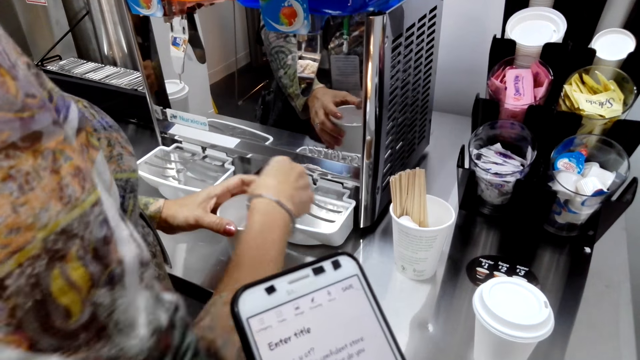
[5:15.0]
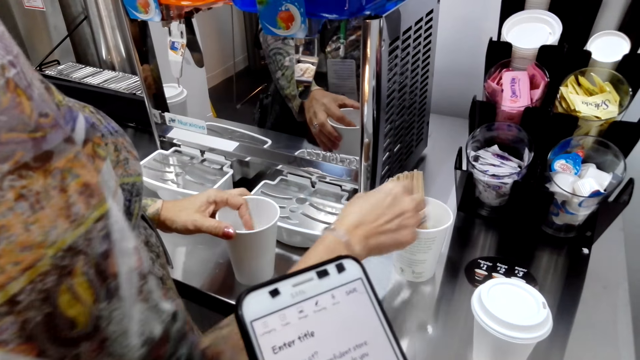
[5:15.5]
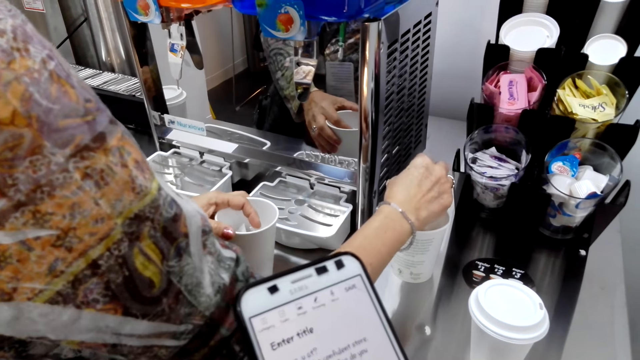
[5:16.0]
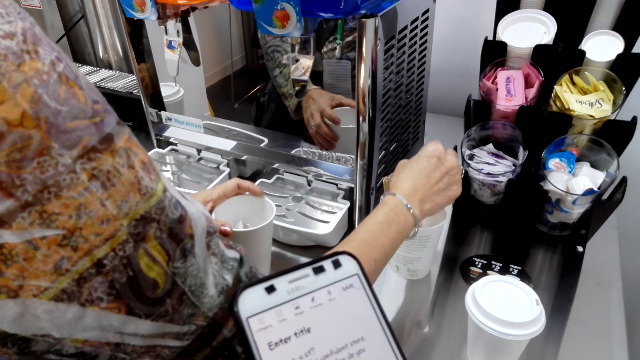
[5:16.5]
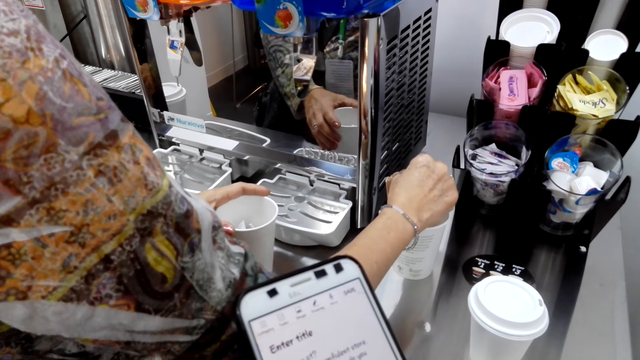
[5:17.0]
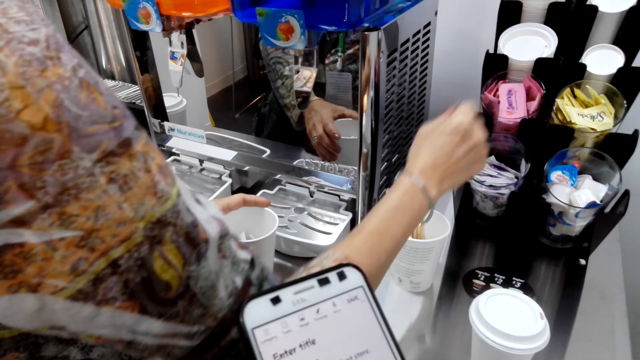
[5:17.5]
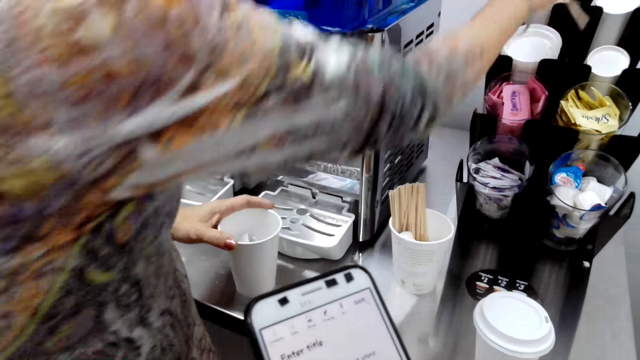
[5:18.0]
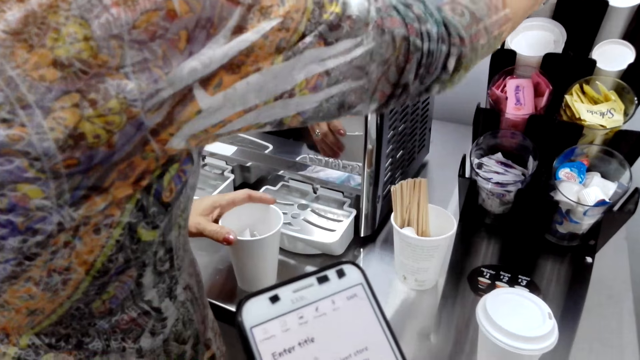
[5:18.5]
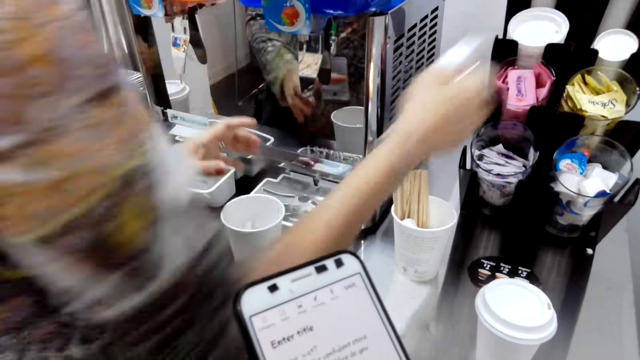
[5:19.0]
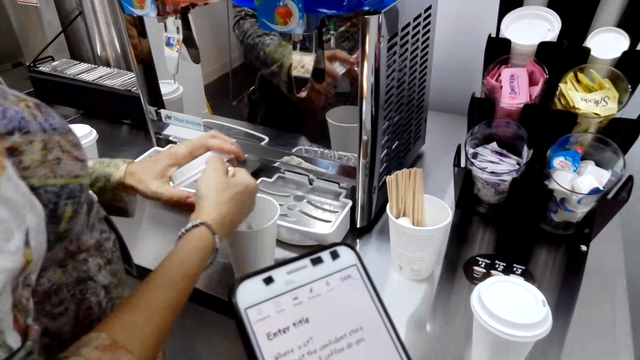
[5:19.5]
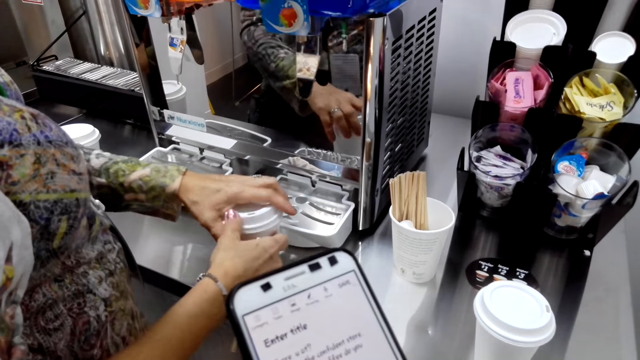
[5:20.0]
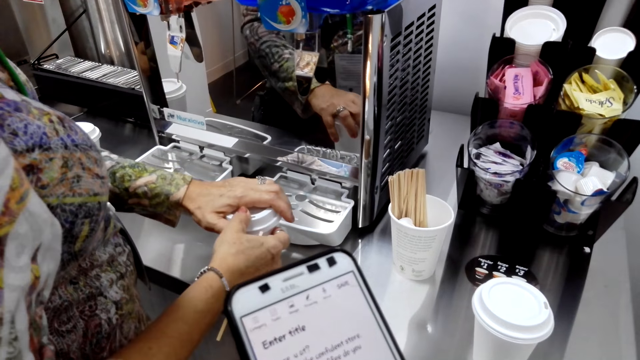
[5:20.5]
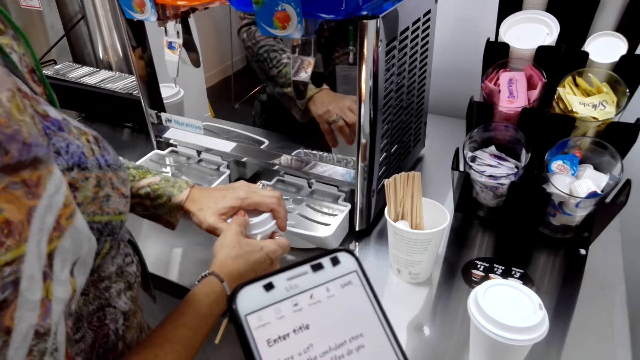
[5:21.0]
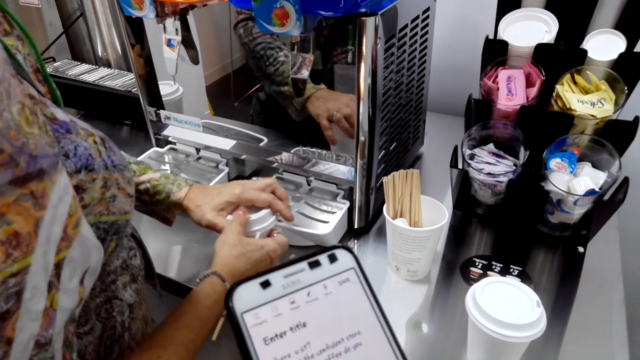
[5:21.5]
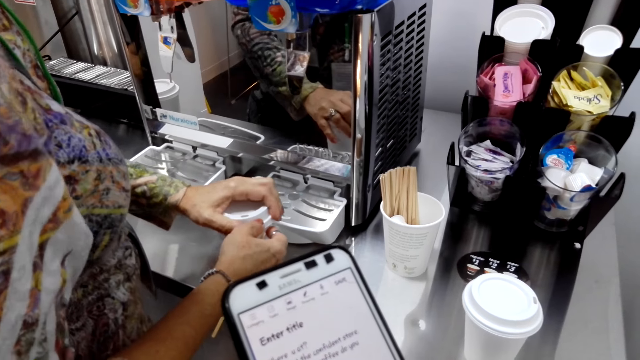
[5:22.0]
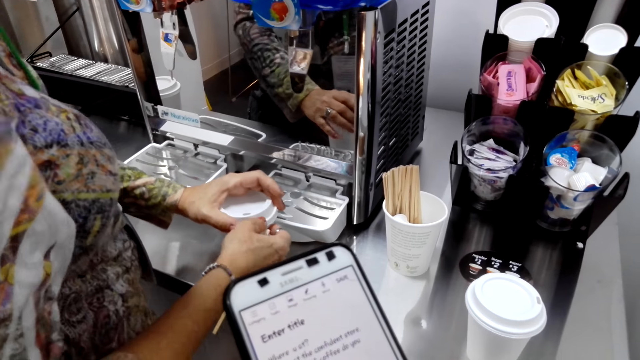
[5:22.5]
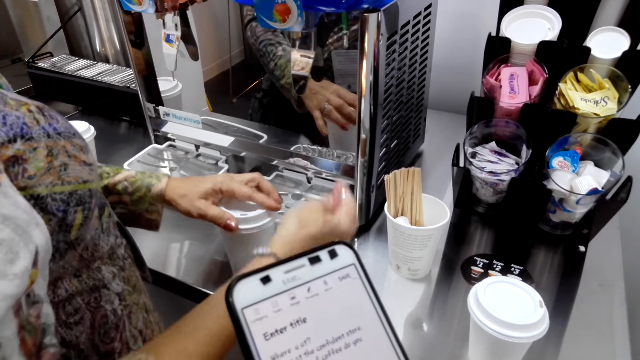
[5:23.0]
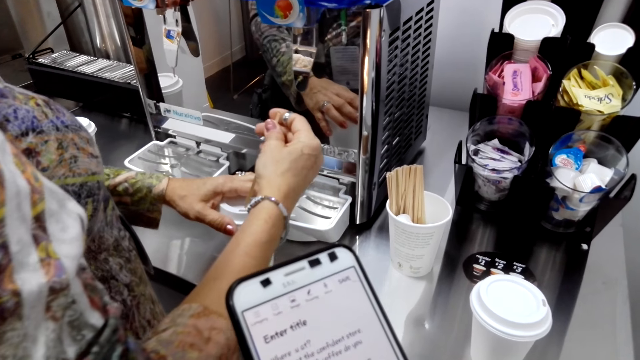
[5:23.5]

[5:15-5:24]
A woman pours something in the coffee cup. The woman picks up a straw, picks up a lid and does something. The woman covers the coffee cup with the lid.

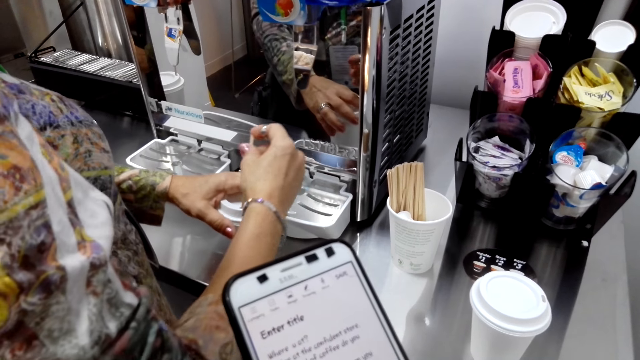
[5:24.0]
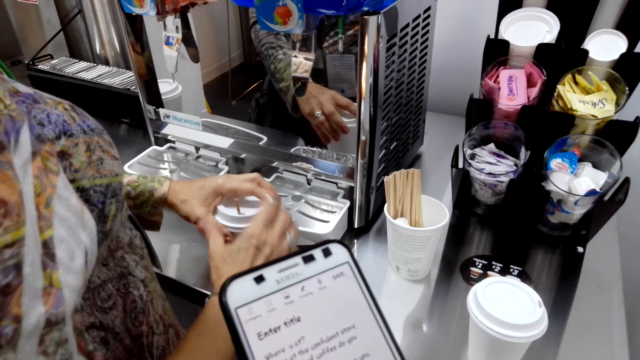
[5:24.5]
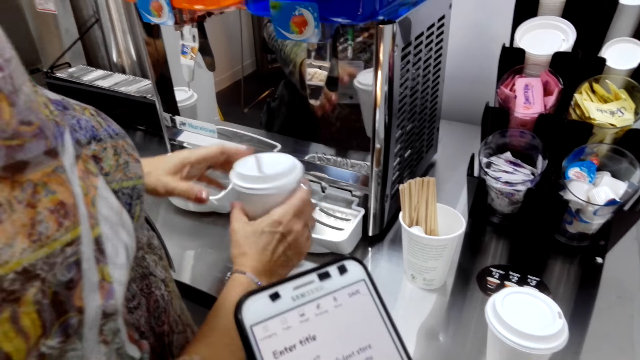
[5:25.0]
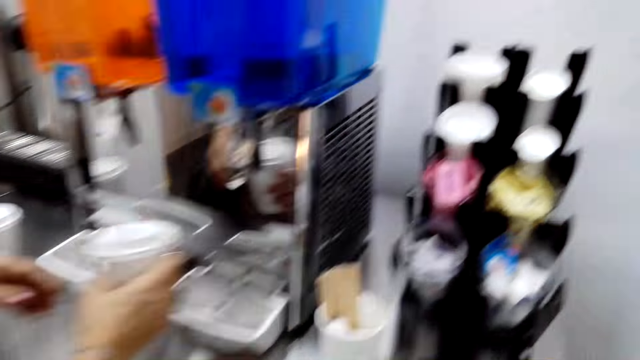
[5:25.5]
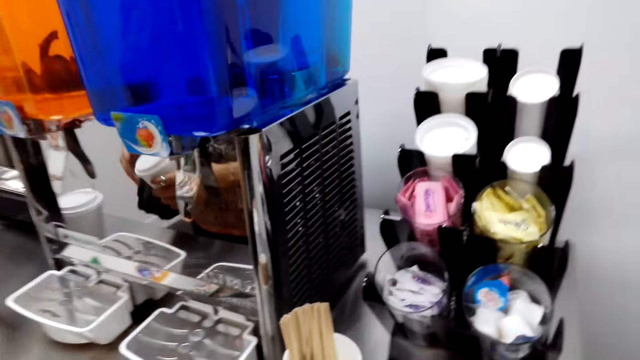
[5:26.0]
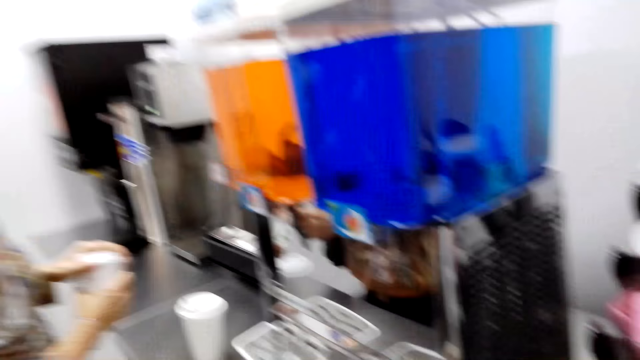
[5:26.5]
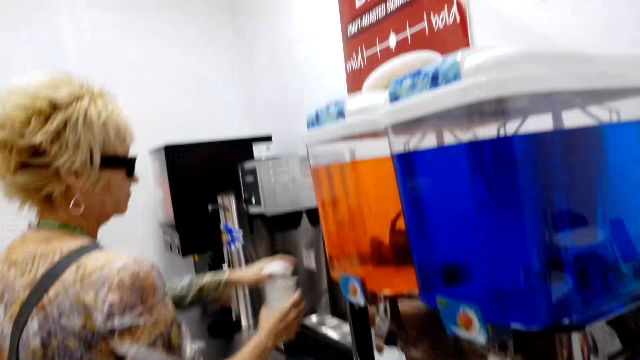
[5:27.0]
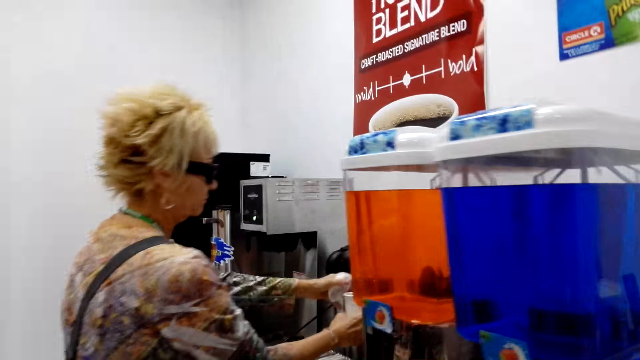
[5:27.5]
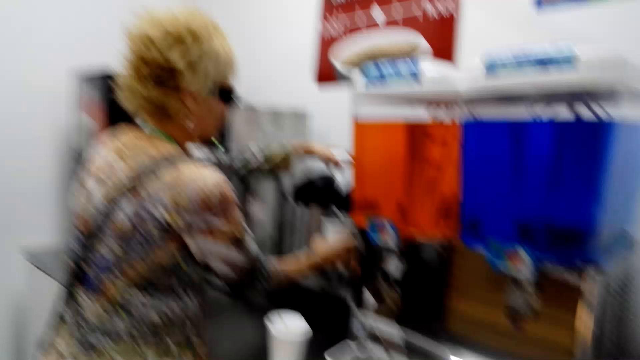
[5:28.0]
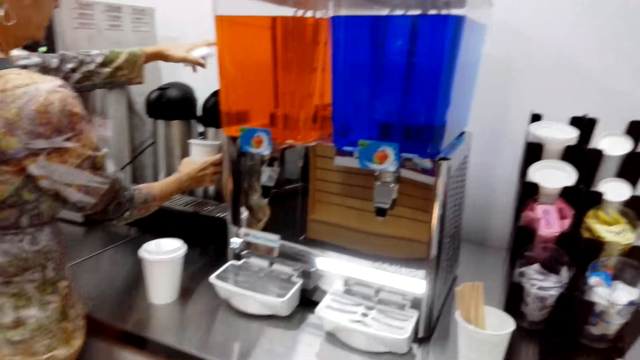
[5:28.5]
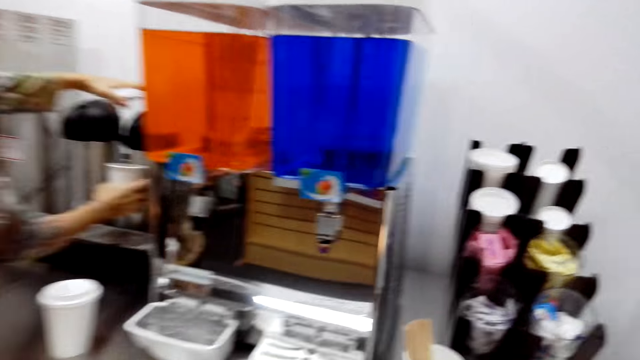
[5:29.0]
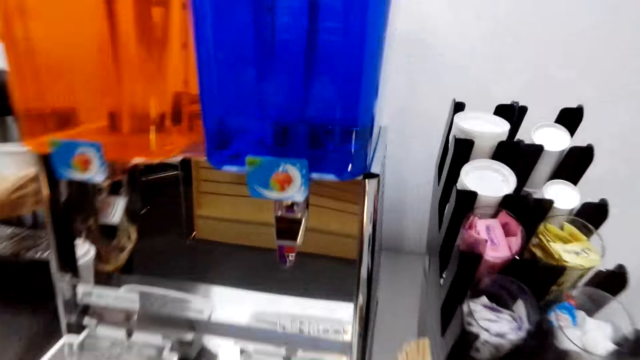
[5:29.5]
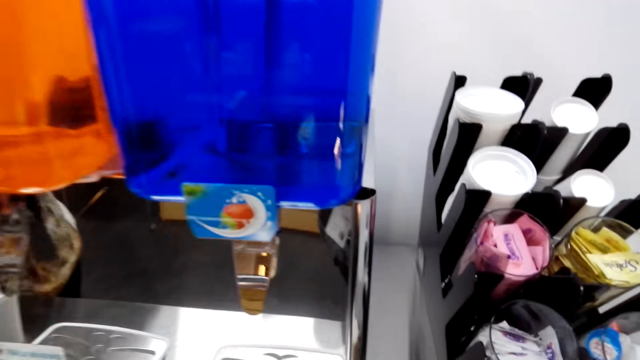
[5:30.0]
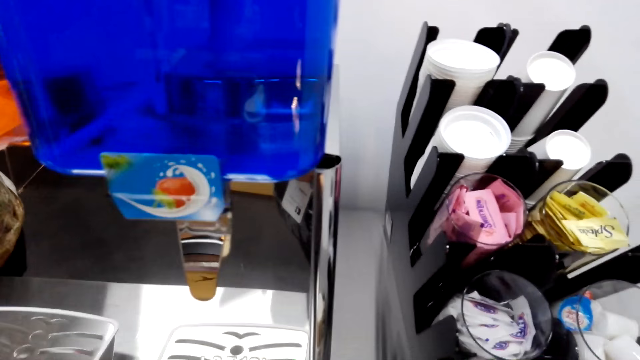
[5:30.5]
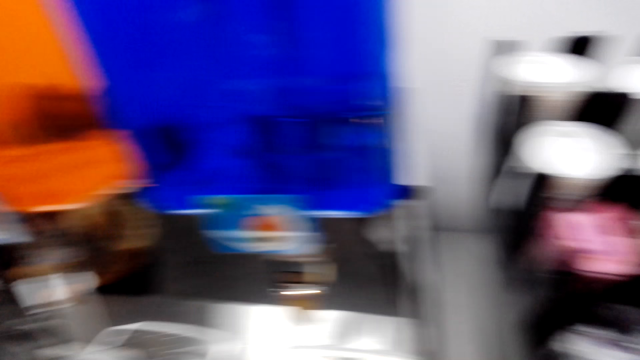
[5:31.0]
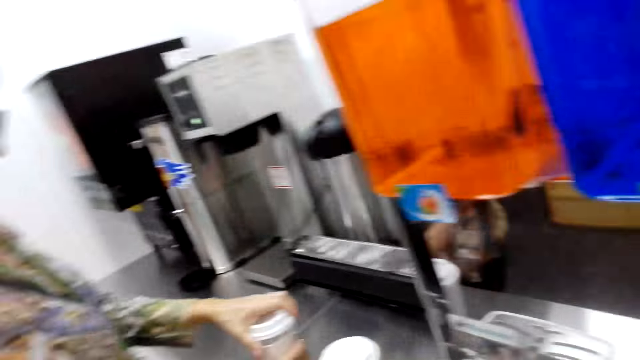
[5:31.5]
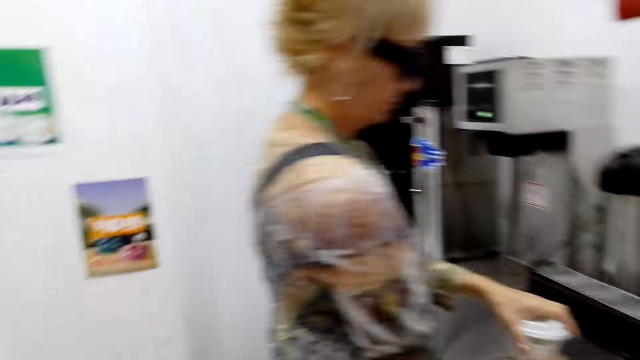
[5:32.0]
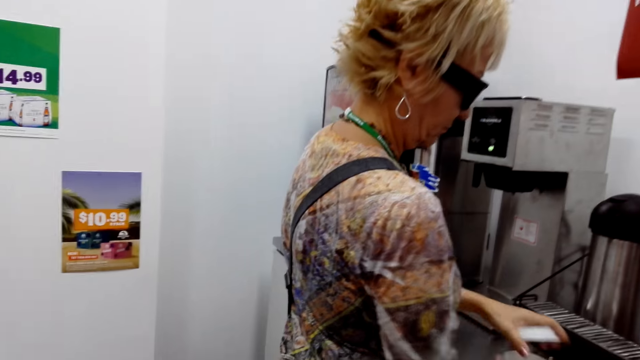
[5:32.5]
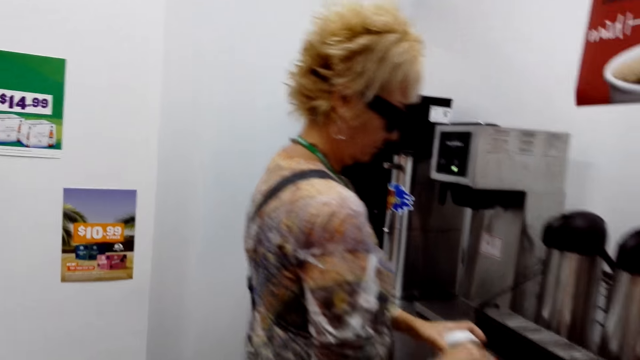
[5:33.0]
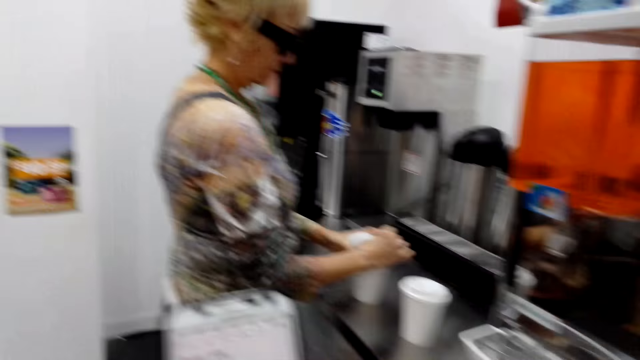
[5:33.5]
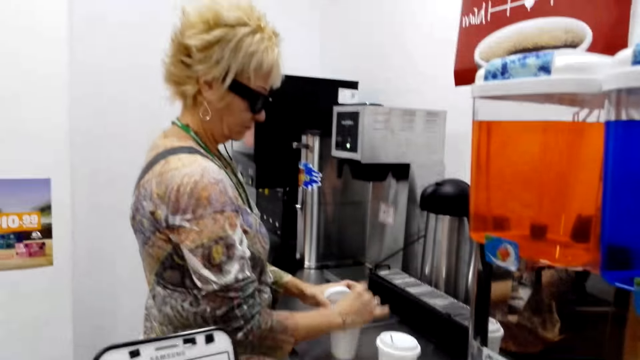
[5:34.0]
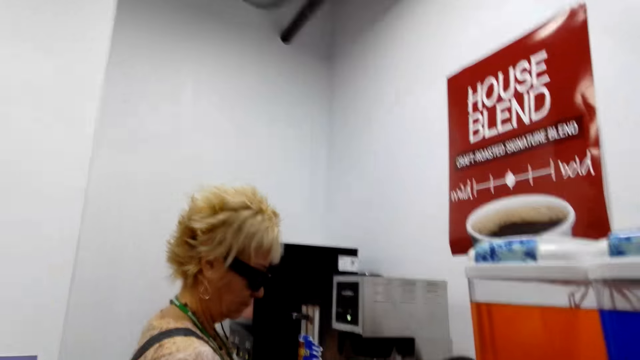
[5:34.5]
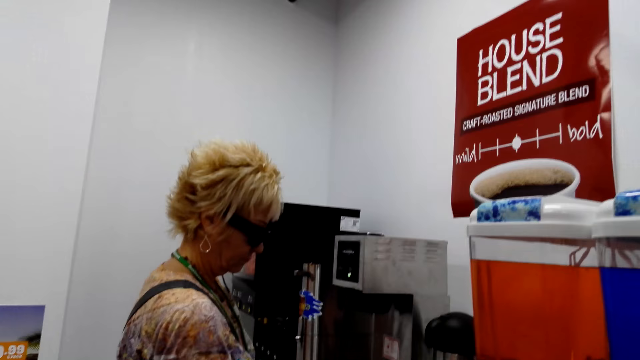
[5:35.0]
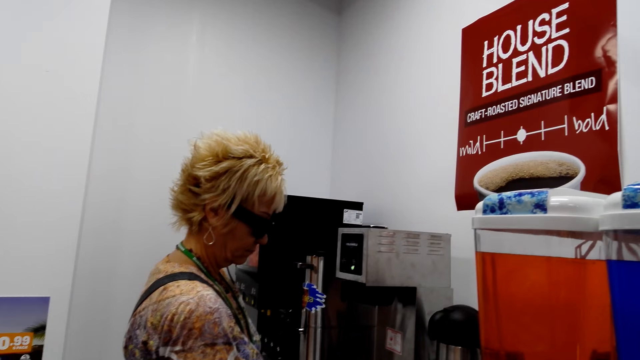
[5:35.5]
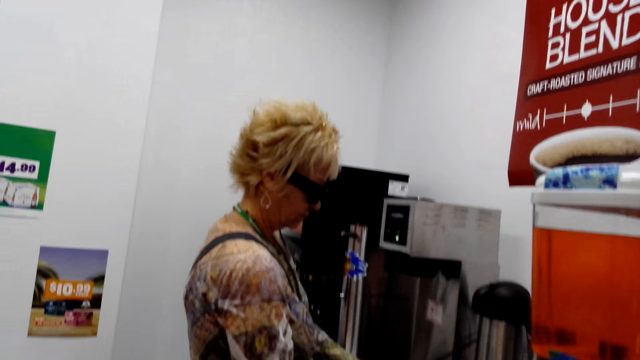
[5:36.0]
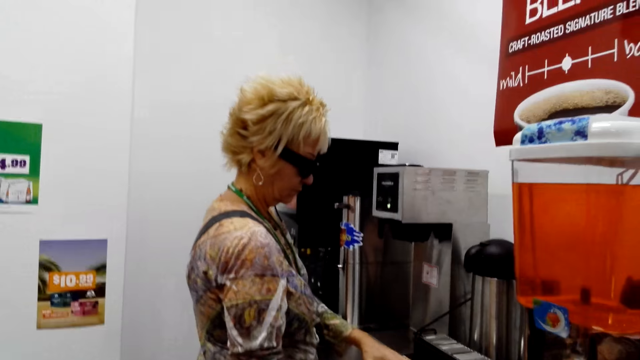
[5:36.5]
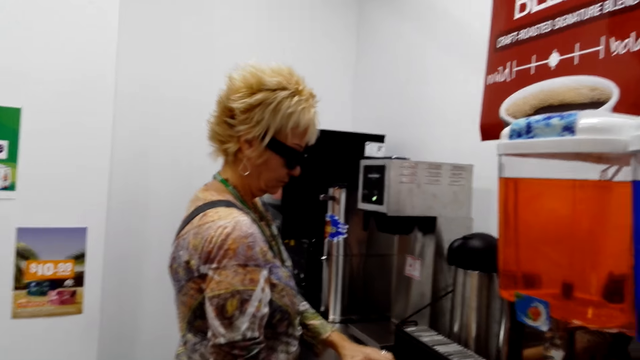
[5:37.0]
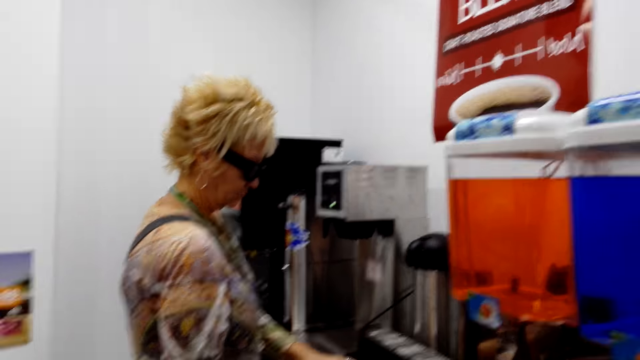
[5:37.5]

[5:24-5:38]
The woman inserts the straw in the coffee cup. The woman shakes the coffee cup and walks. The woman puts something in a cup. The woman collects coffee in the cup. The camera wearer looks at a container. The woman uncovers the coffee cup. The camera wearer looks at the woman. They look around.
